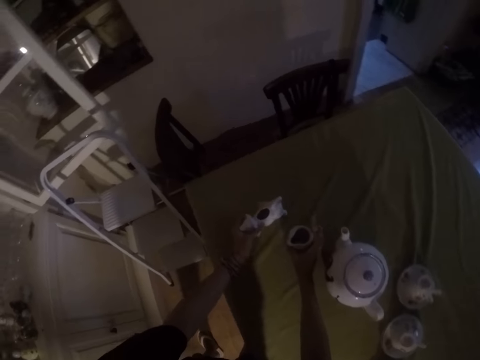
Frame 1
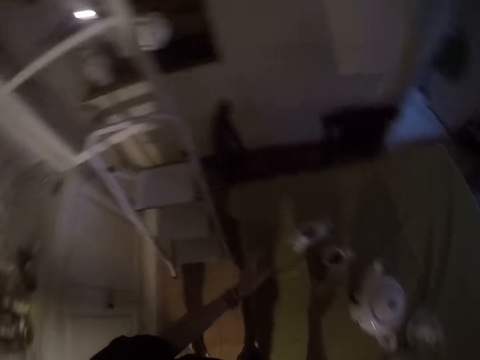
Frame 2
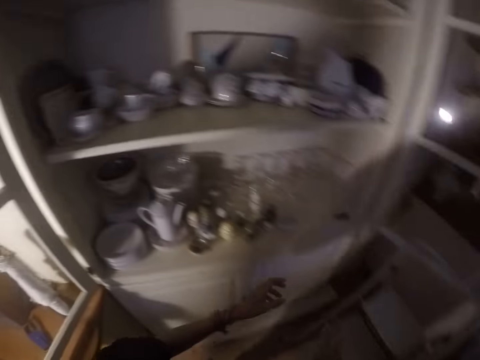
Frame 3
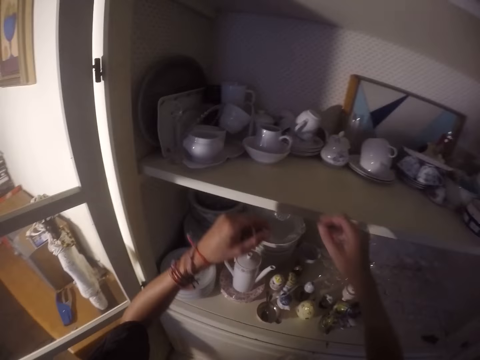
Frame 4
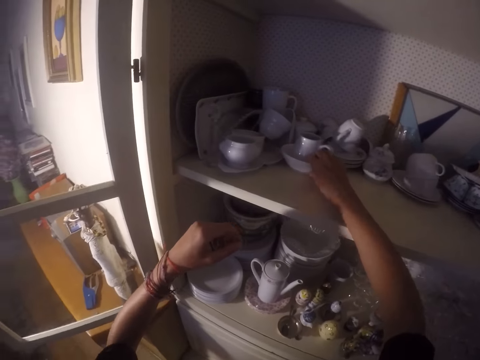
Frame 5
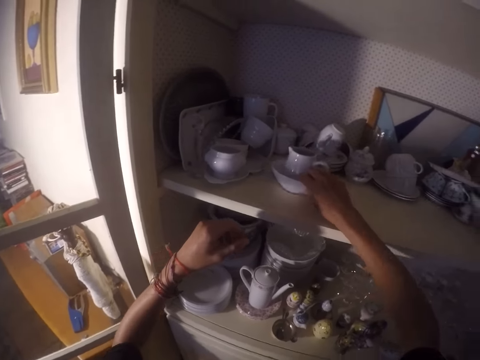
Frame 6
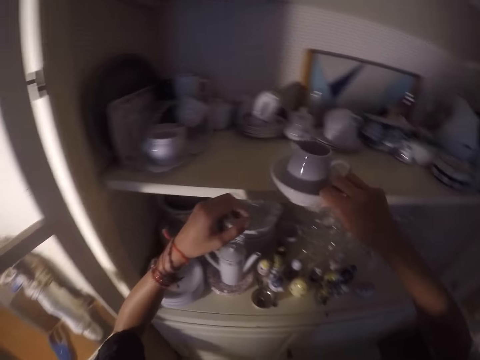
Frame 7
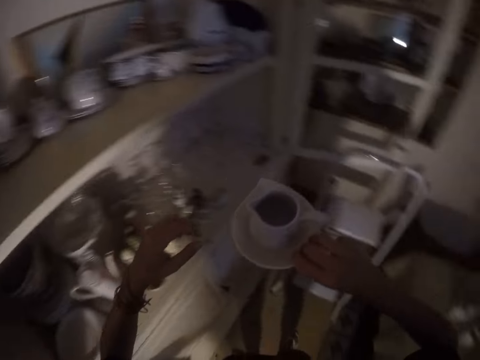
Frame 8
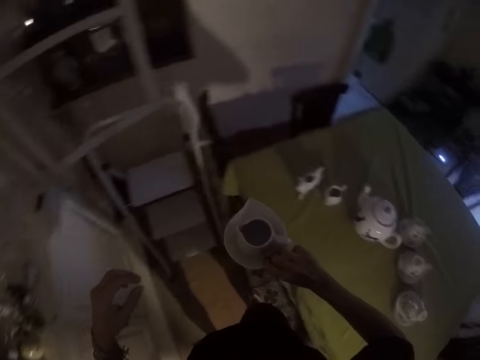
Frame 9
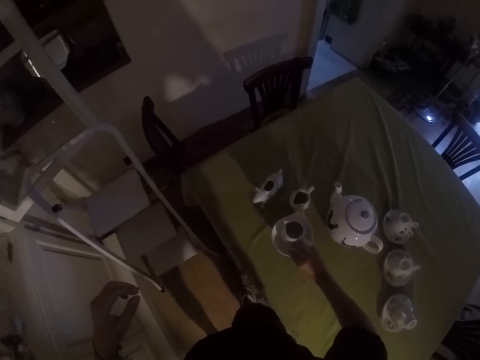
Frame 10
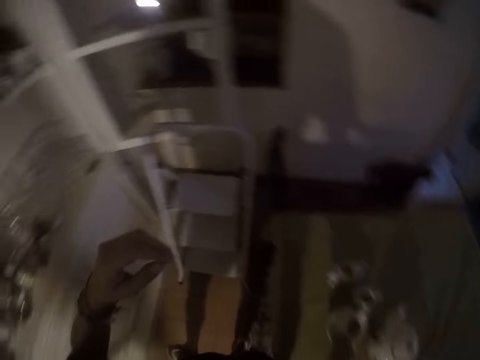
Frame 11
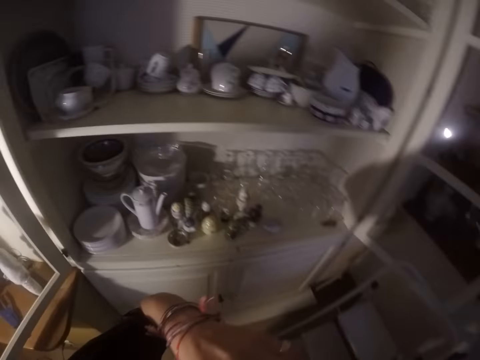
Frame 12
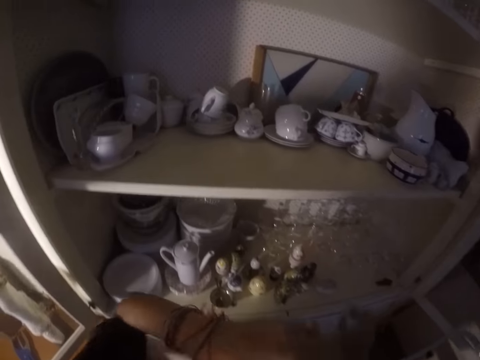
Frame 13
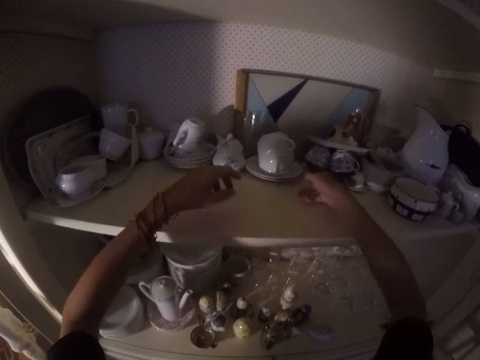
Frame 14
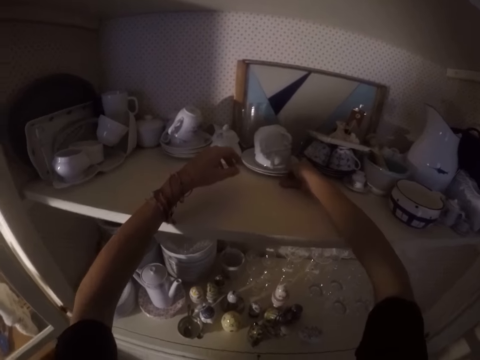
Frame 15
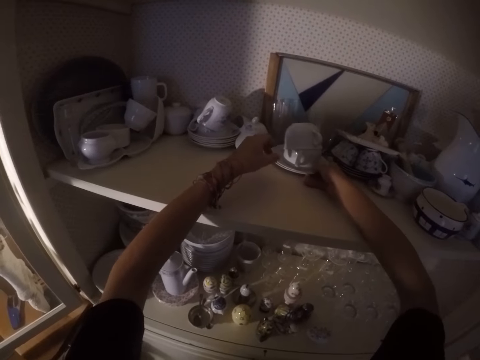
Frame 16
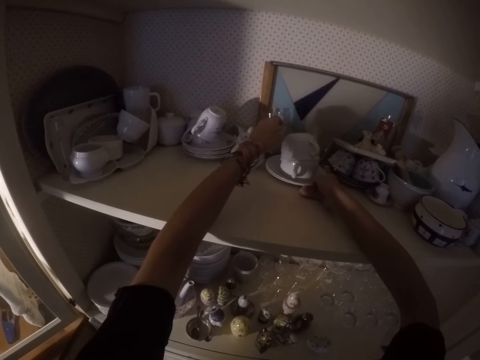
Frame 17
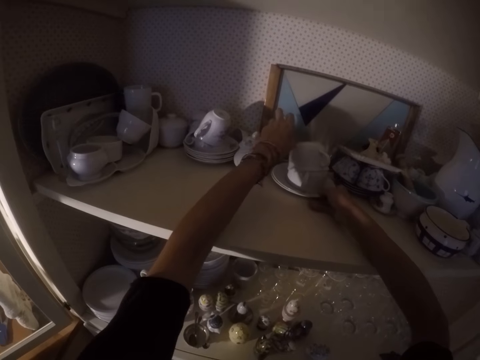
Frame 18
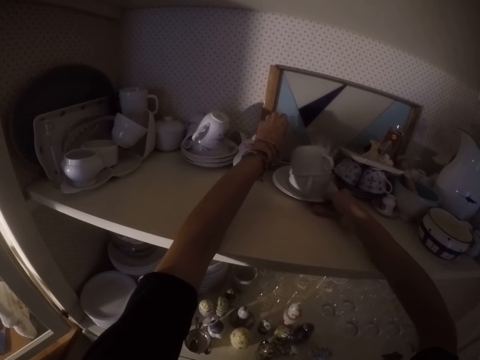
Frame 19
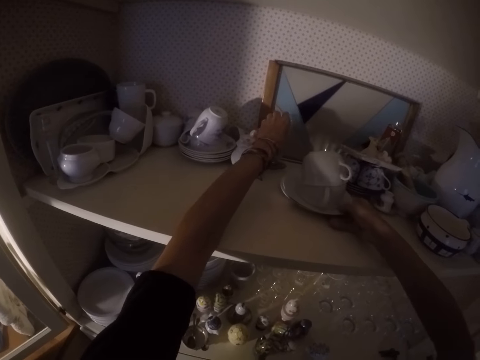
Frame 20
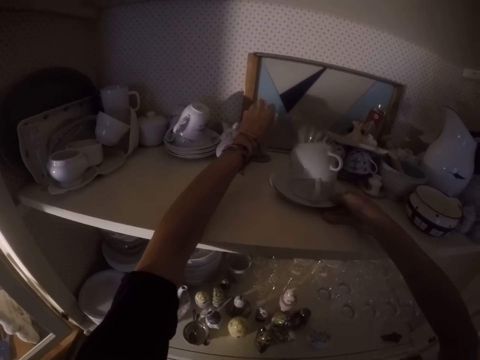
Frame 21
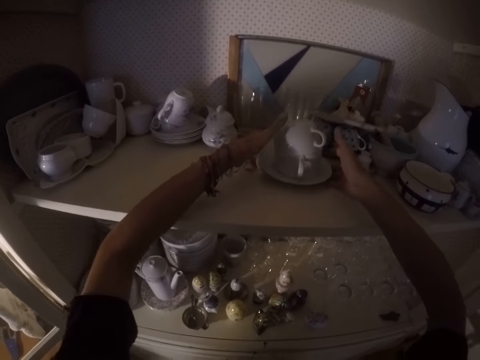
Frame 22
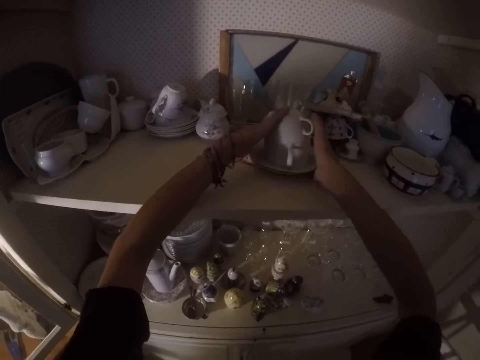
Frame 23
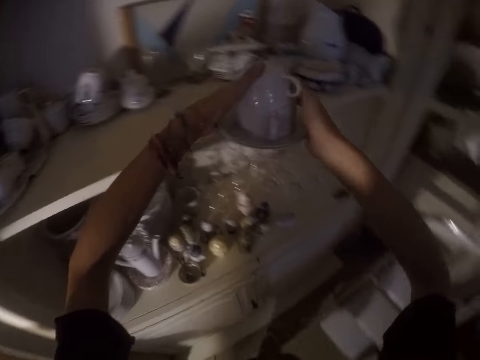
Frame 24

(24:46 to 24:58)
The camera wearer puts the utensils on the table. They pick the utensils from the cabinet. They put the utensils on the table. They pick the utensils from the cabinet.

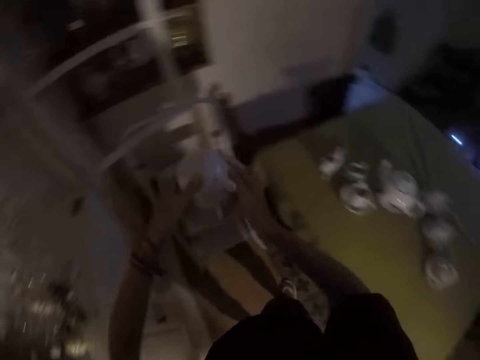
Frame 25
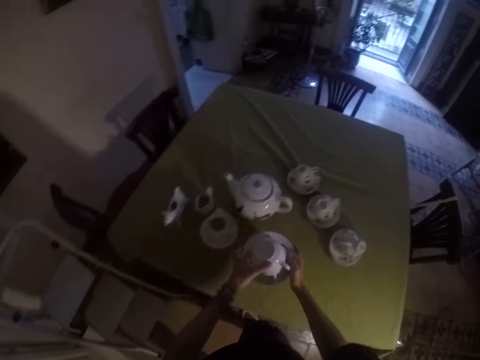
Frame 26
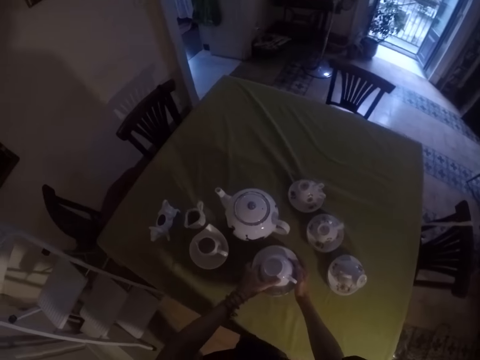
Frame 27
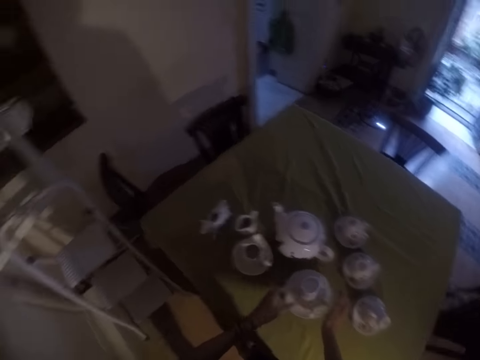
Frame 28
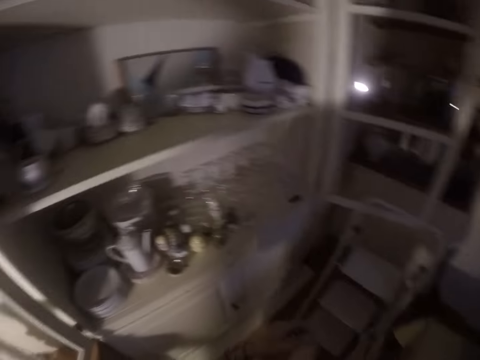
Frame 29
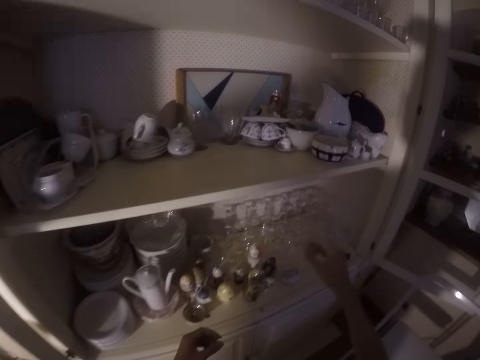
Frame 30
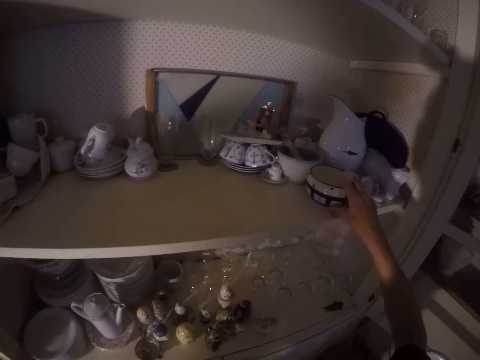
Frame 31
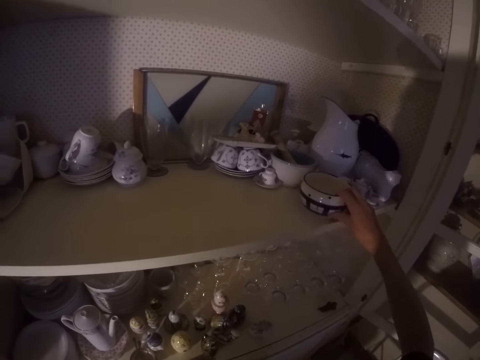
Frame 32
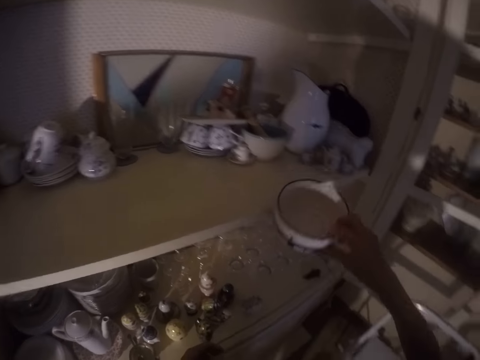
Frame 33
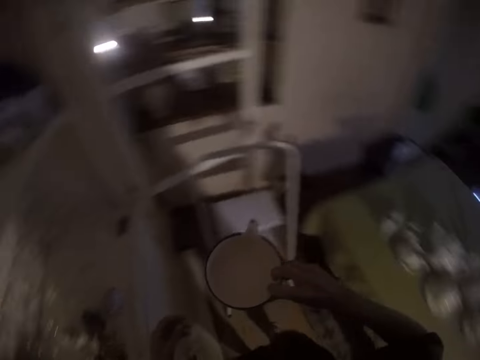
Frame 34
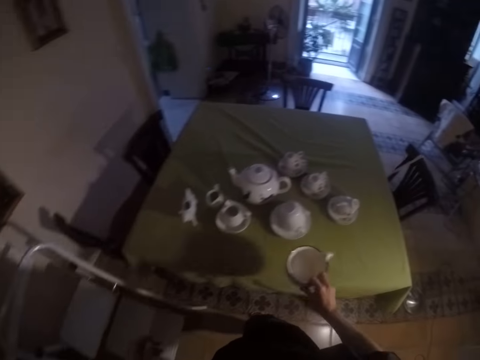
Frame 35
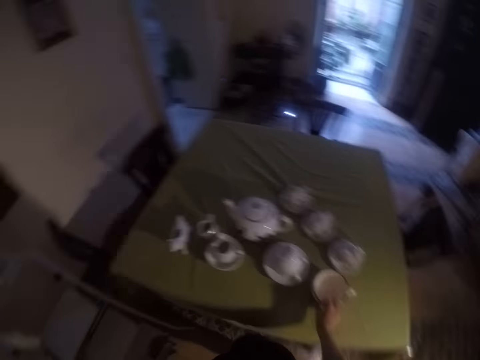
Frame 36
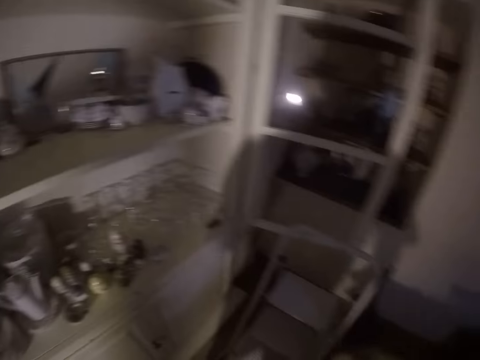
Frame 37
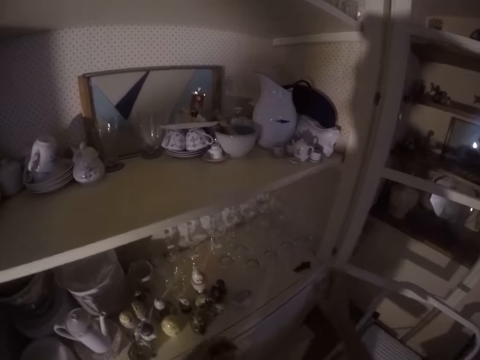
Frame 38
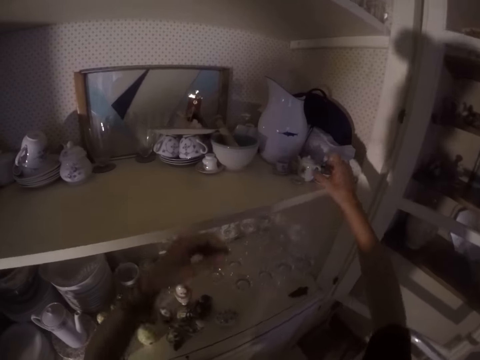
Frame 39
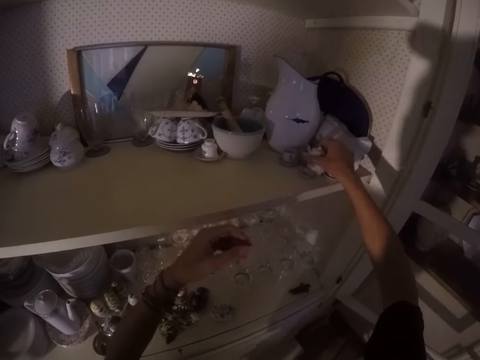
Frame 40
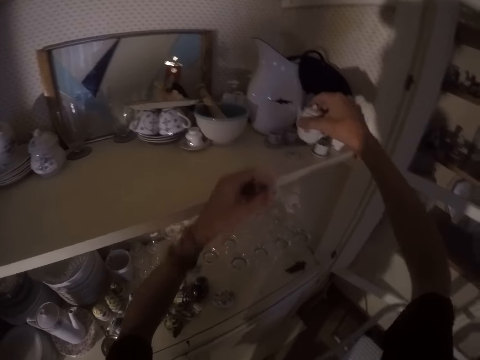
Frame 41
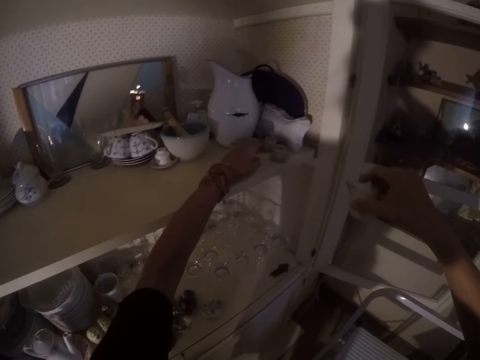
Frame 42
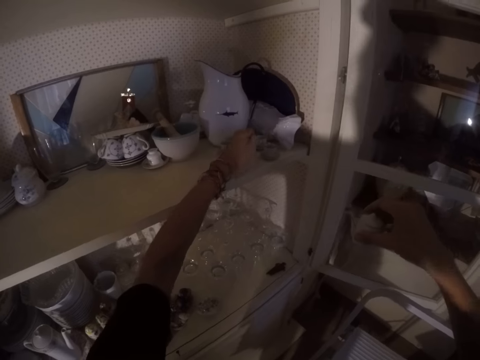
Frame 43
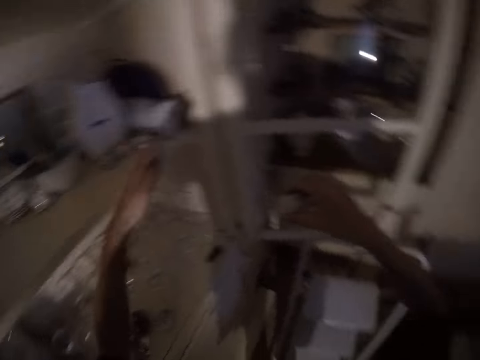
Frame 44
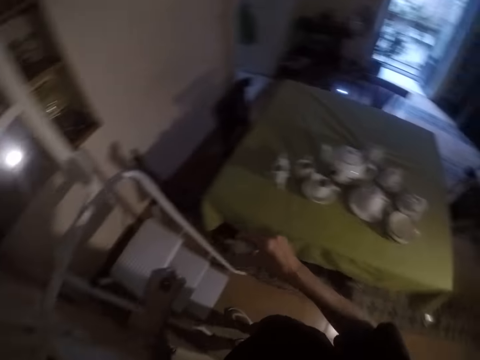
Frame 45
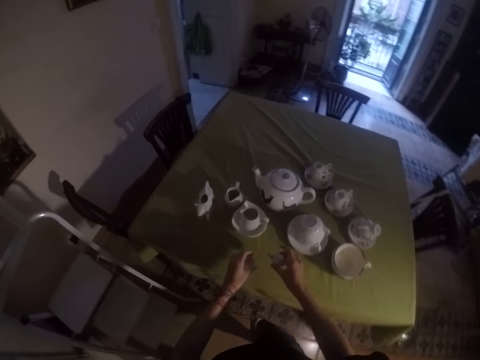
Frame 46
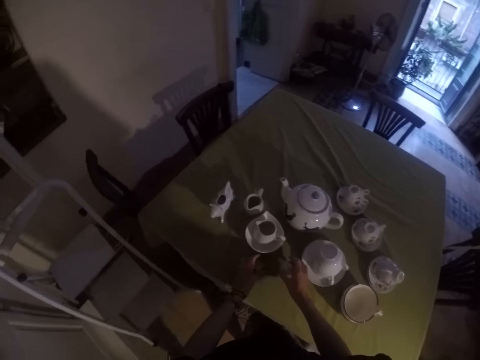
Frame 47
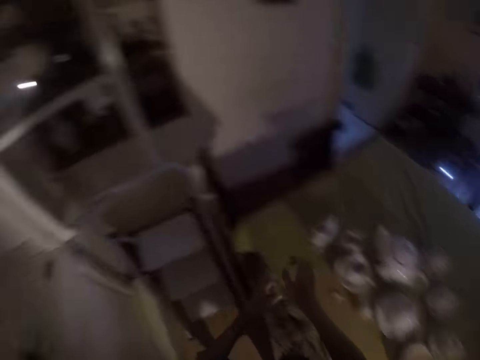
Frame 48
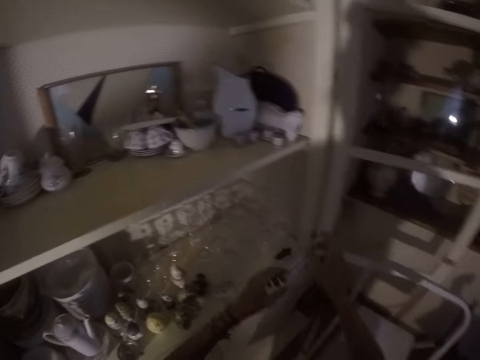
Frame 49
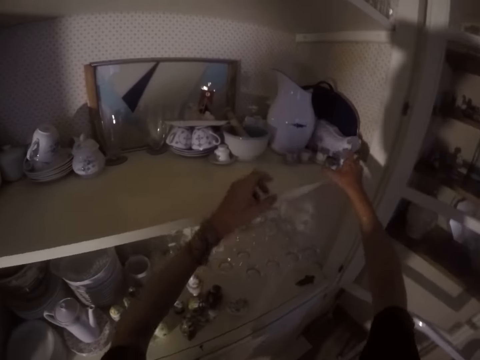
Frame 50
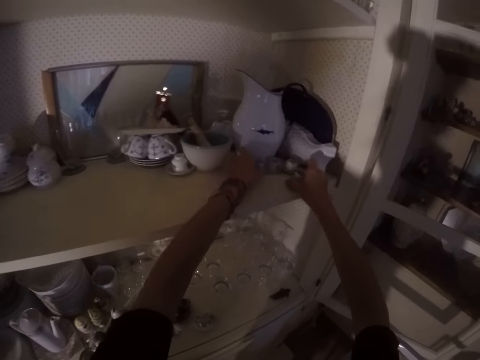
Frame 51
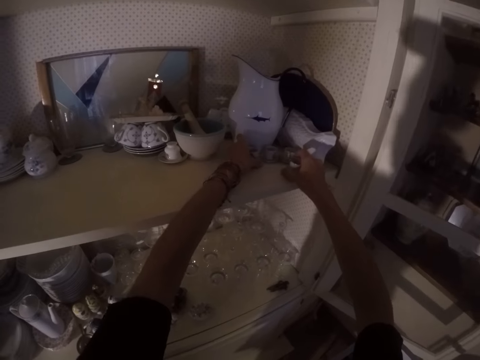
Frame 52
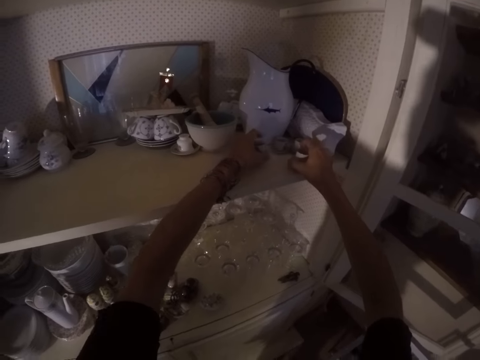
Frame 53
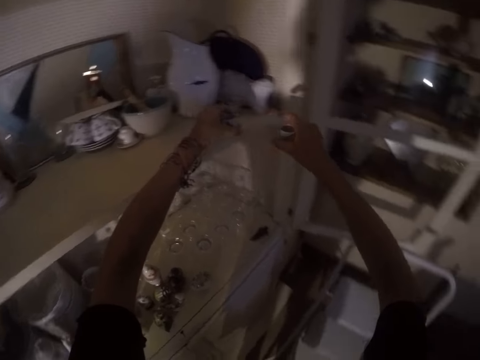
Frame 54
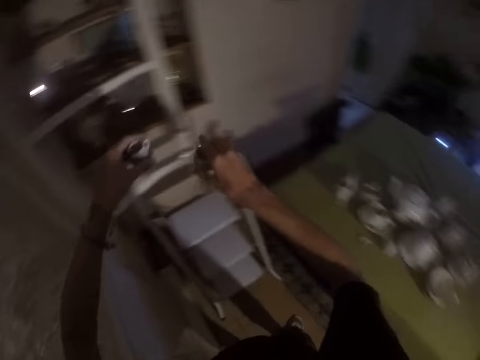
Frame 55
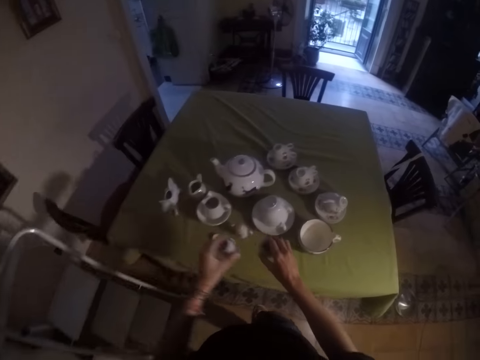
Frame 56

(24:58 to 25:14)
The camera wearer puts the utensils on the table. They pick the utensils from the cabinet. They put the utensils on the table. They pick the utensils from the cabinet. They put the utensils on the table. They pick the utensils from the cabinet.
